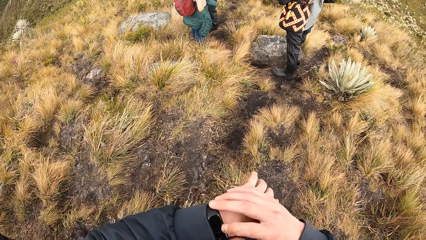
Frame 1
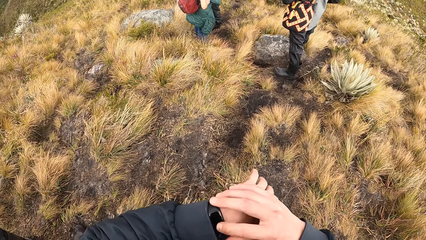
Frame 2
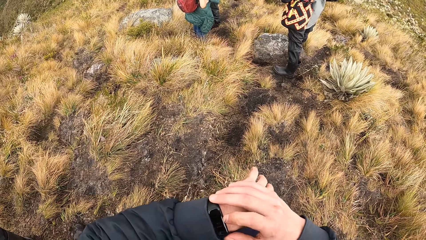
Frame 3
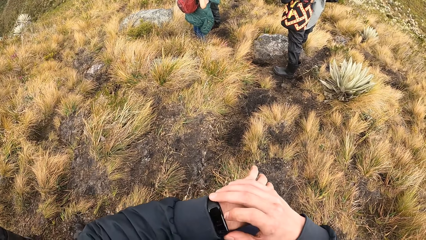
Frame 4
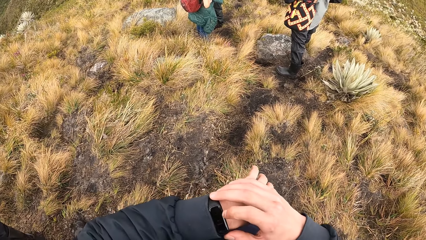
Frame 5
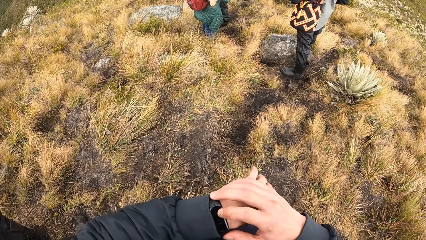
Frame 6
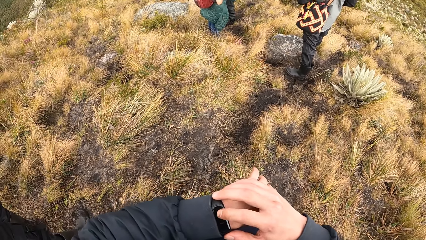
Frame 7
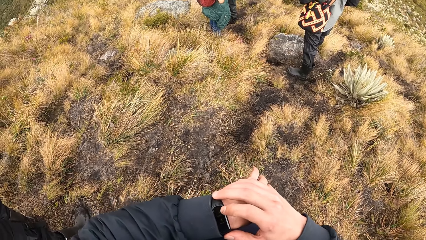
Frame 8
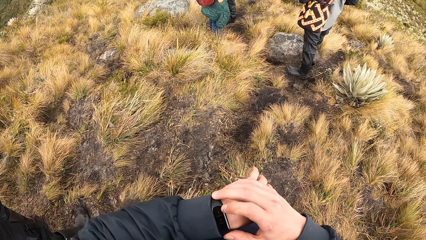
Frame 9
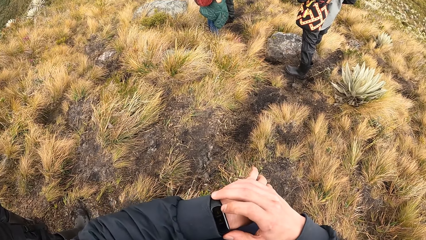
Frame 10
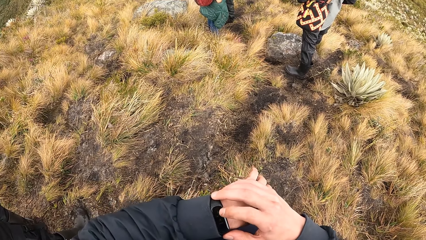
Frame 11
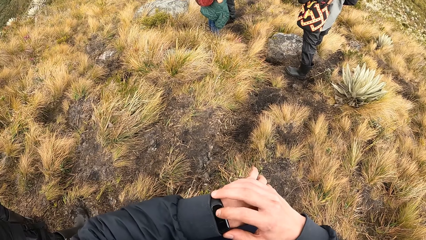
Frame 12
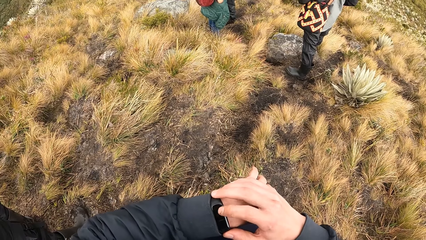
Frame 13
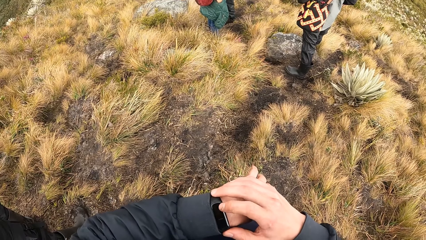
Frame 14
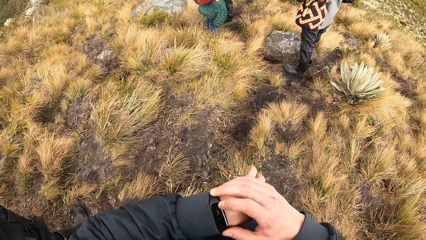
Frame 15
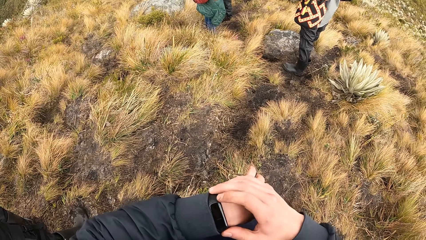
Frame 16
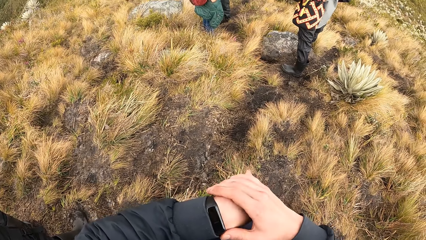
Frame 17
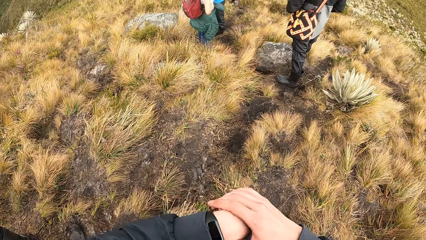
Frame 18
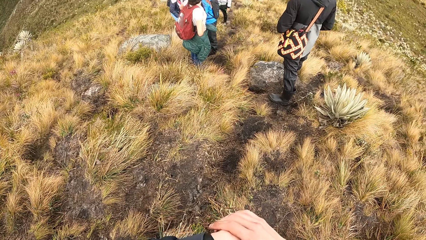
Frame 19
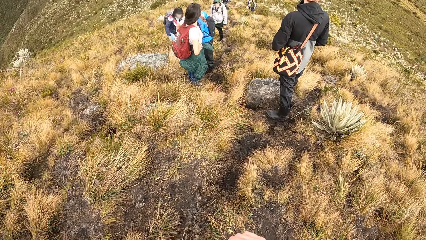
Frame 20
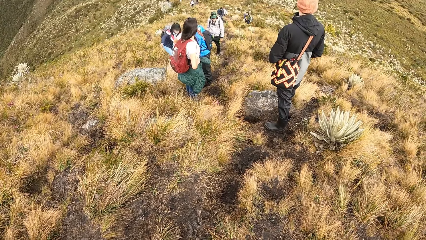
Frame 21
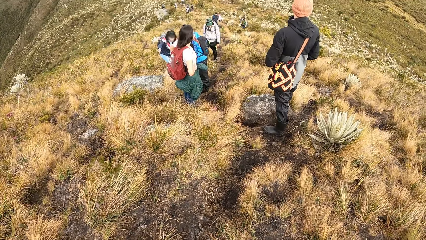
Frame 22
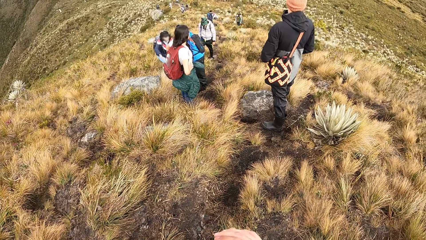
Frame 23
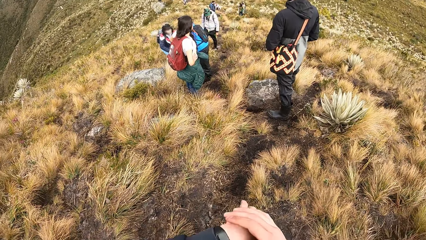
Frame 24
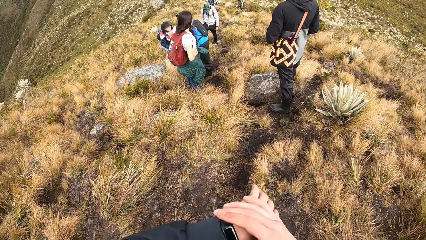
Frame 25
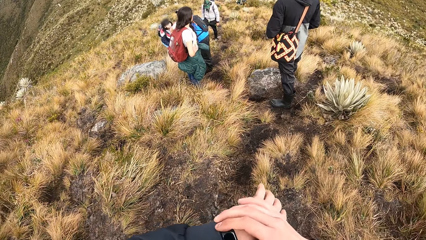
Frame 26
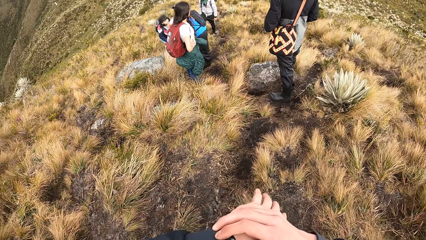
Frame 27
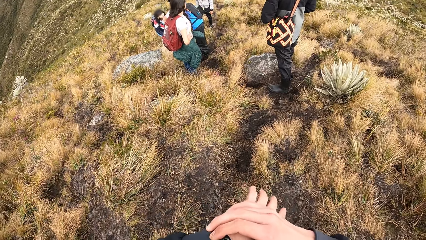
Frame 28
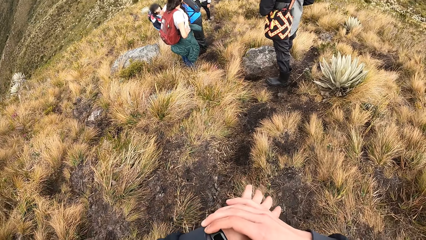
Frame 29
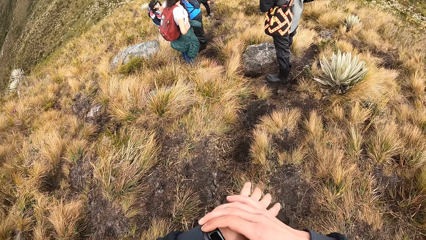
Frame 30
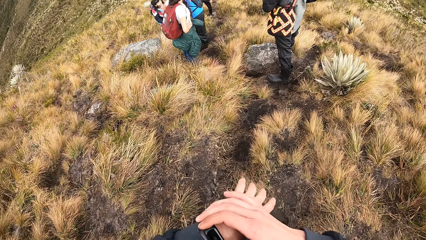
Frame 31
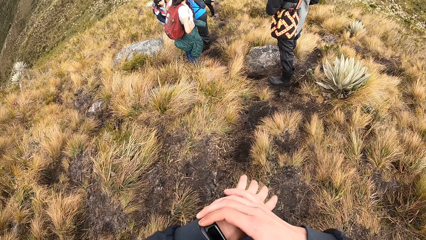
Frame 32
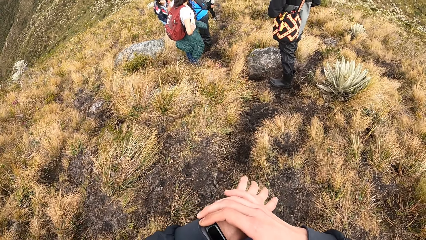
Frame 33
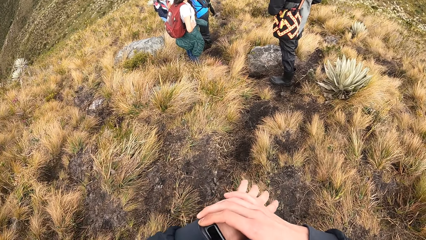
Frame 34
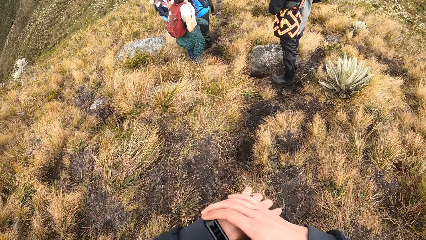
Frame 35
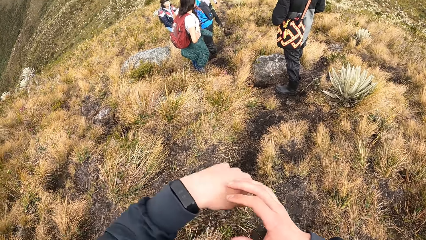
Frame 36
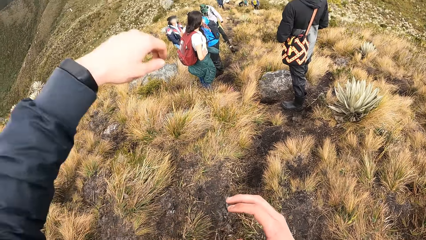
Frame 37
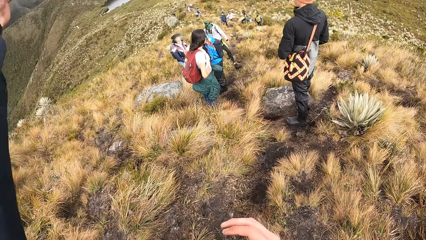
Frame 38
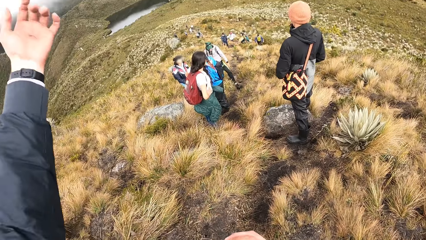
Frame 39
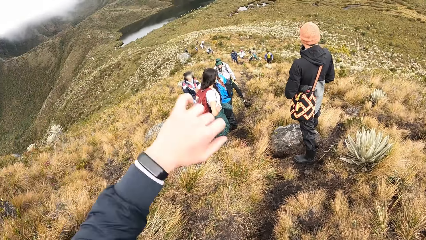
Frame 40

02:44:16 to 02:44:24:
The camera wearer operates the watch in his left hand with his right hand.

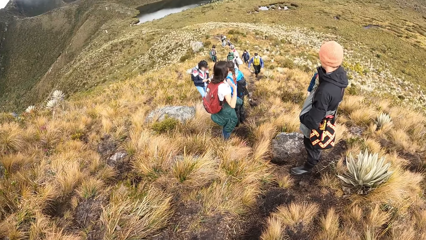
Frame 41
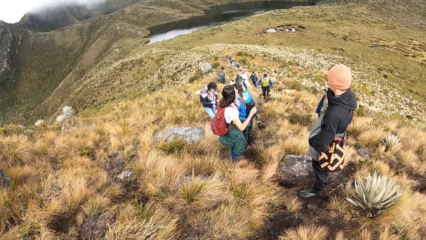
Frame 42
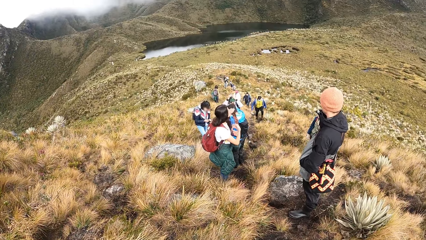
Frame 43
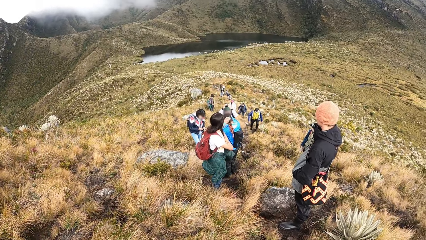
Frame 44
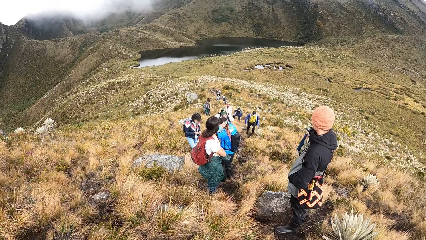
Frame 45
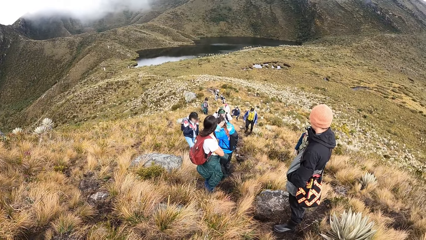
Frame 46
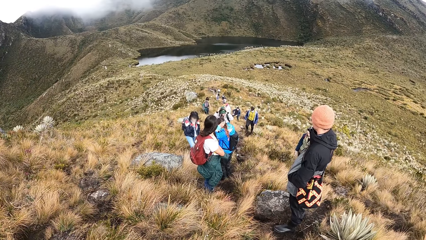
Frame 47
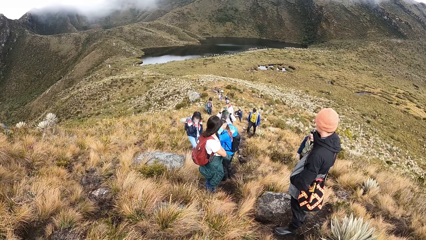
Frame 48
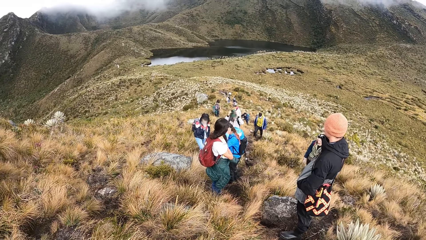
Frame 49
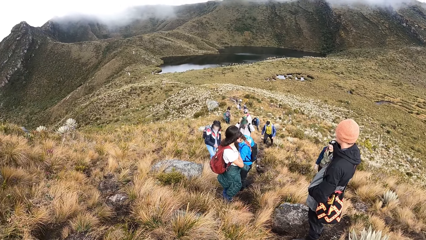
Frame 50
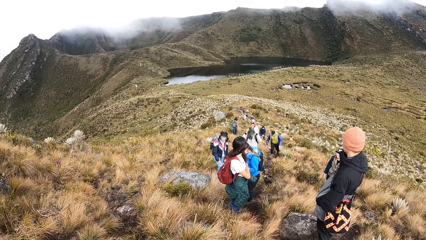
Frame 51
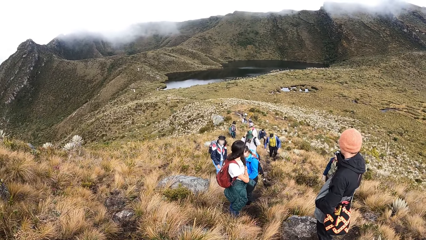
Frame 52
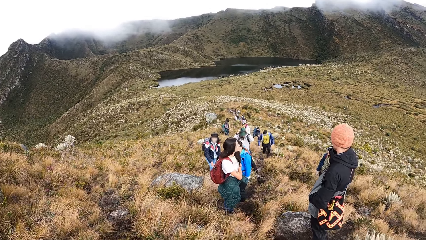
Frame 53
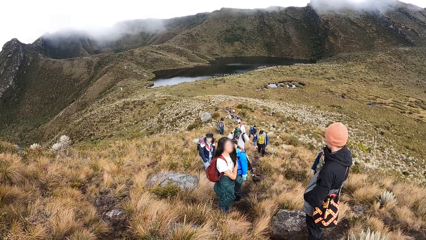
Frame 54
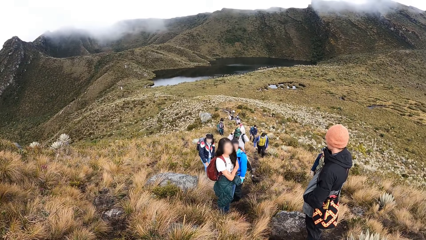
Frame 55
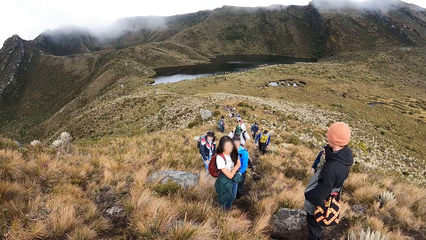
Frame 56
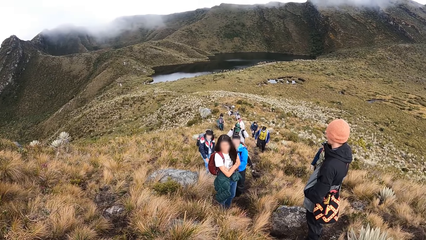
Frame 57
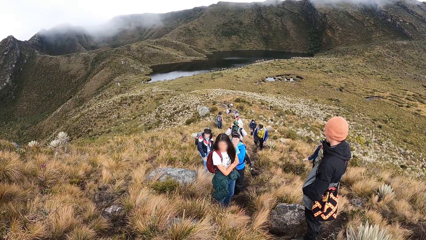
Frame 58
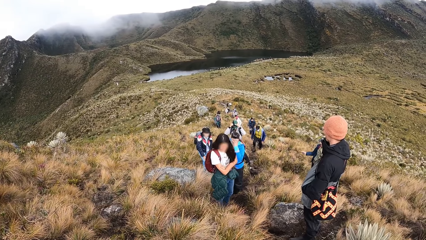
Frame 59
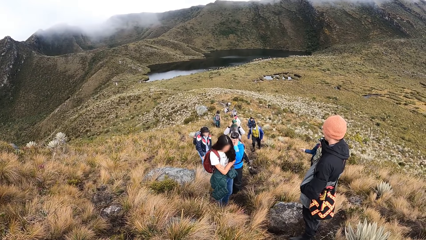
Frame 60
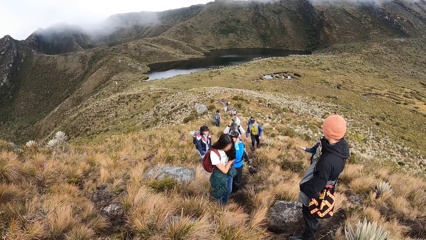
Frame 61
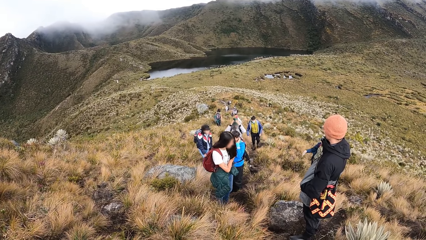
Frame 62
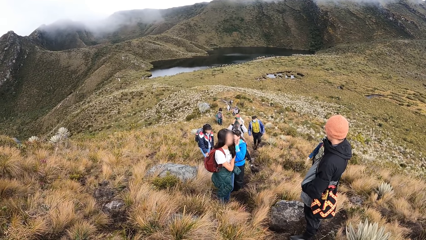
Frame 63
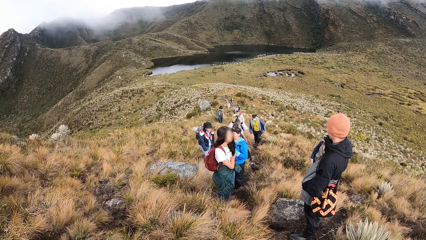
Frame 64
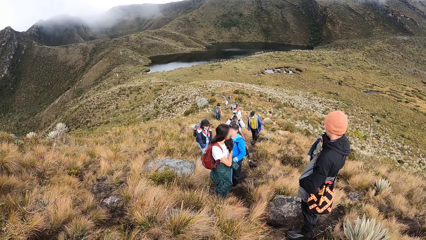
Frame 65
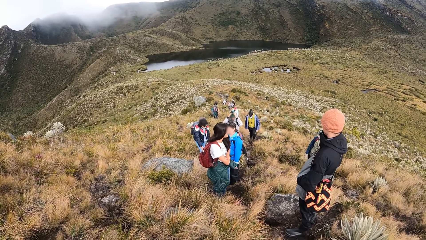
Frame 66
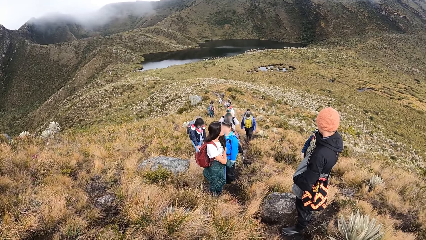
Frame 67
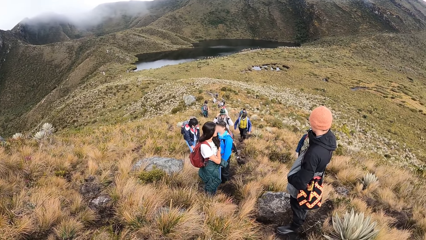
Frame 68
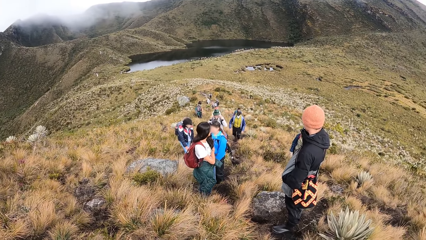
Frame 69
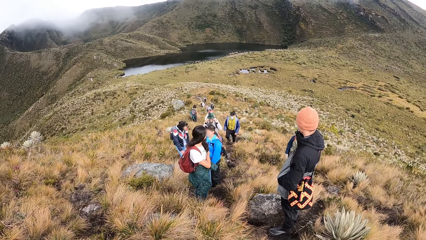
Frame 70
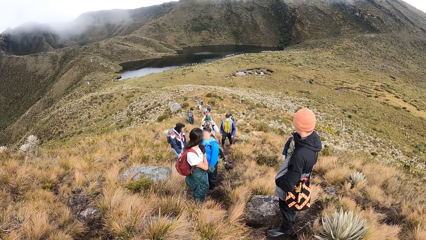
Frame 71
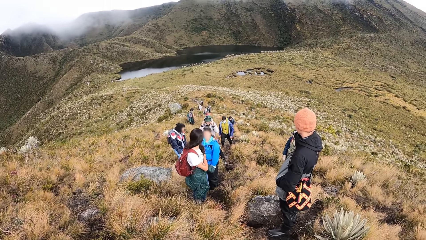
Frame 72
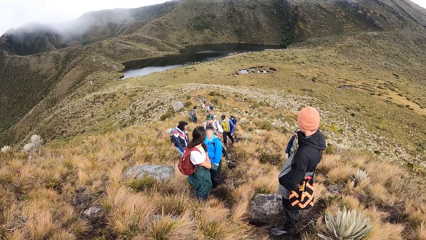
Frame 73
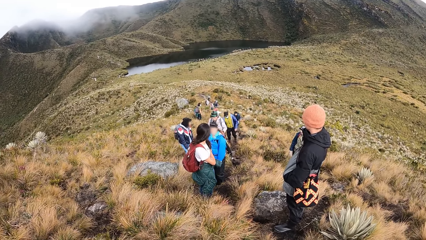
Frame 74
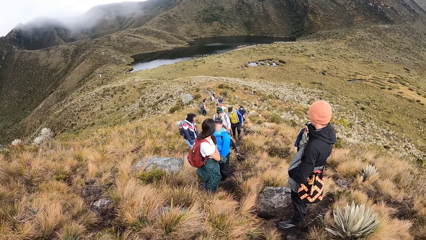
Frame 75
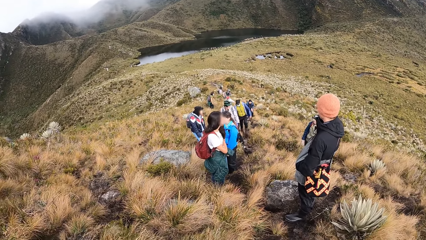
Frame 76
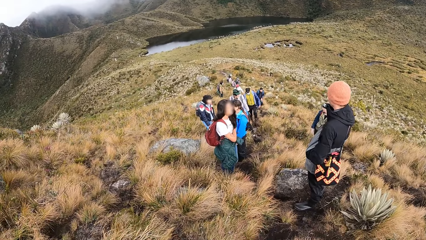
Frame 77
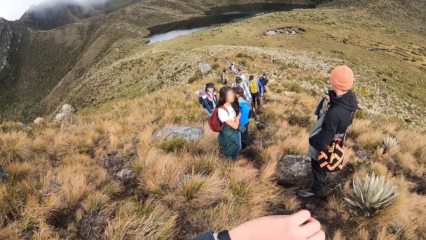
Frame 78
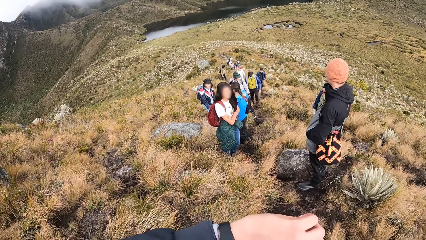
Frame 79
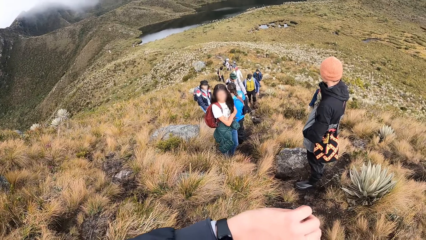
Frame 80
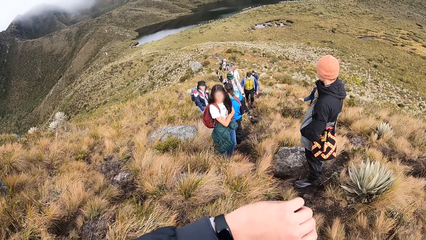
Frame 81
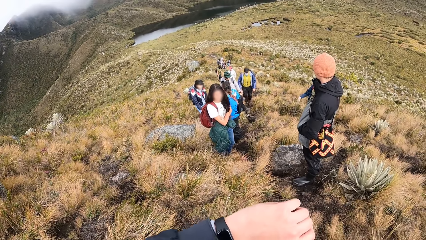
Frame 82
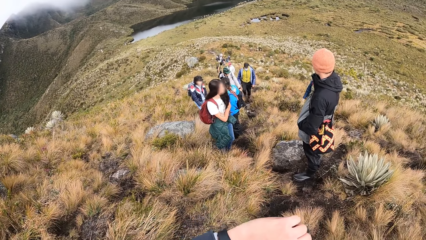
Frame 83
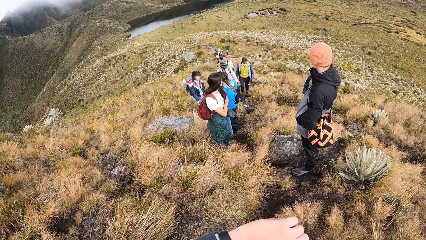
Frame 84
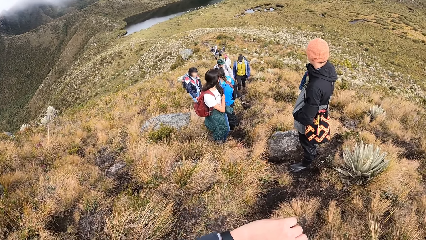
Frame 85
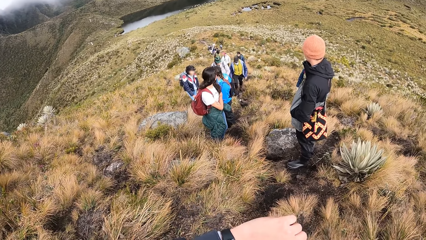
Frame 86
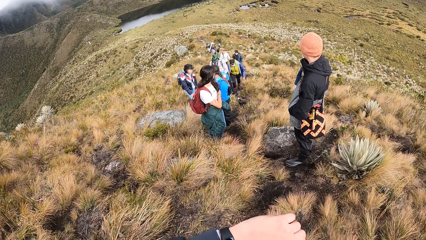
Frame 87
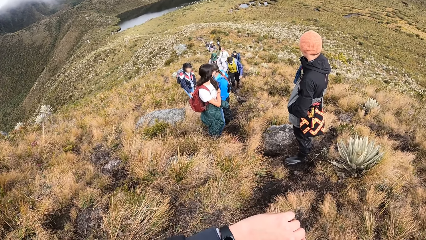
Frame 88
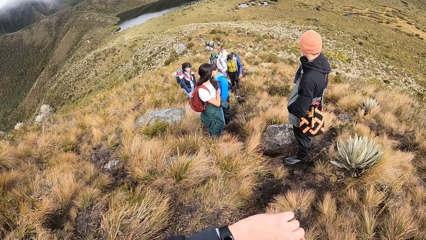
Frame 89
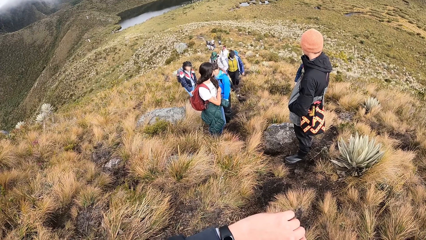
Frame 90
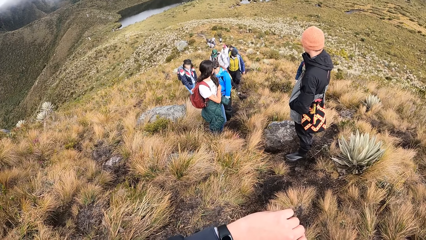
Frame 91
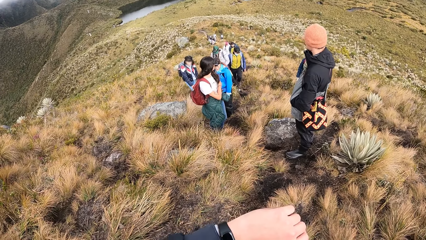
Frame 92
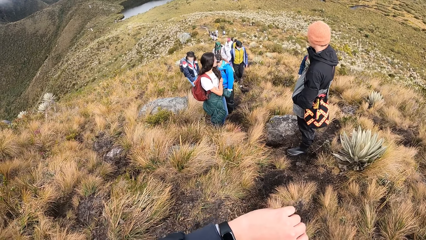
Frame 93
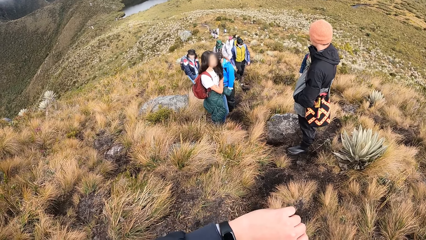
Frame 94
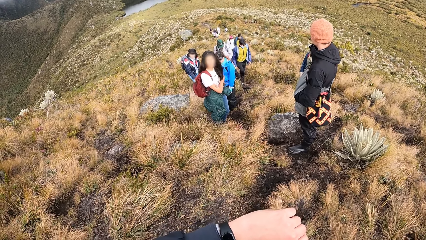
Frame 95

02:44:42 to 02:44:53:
The camera wearer looks around. They look at the wrist watch.
